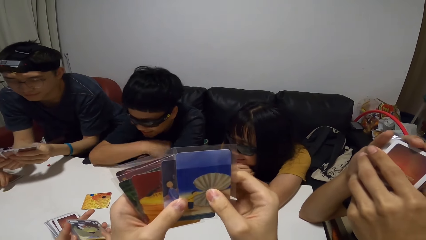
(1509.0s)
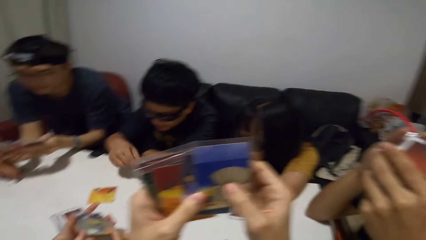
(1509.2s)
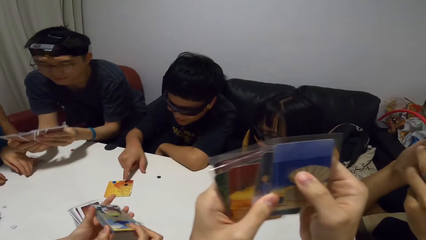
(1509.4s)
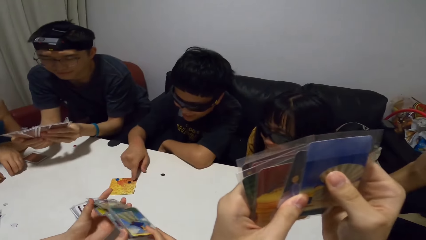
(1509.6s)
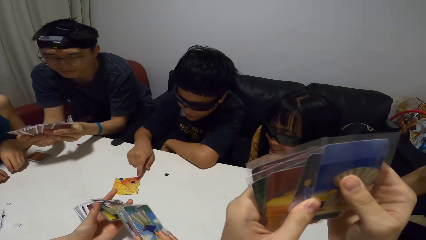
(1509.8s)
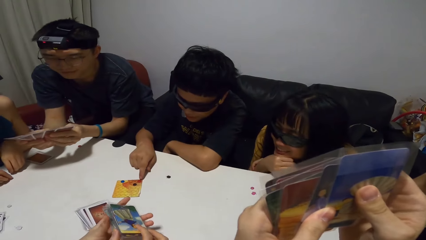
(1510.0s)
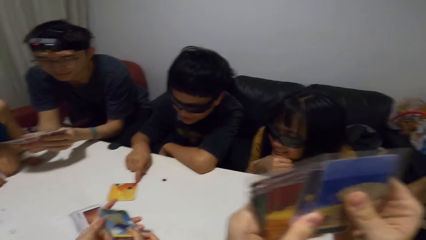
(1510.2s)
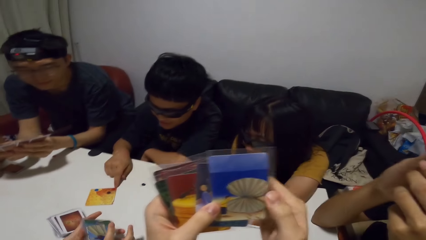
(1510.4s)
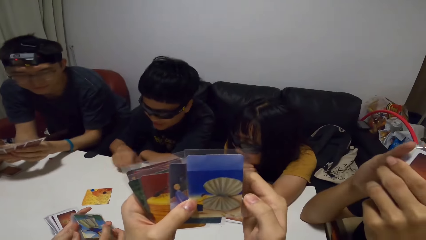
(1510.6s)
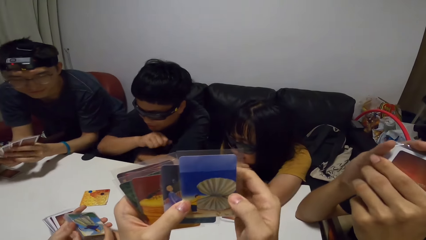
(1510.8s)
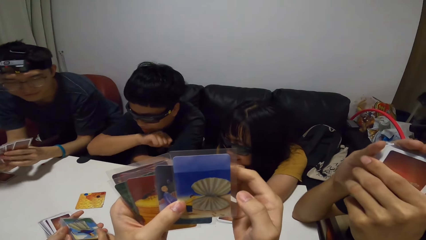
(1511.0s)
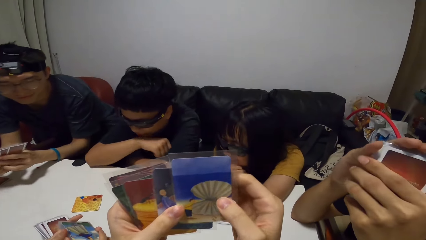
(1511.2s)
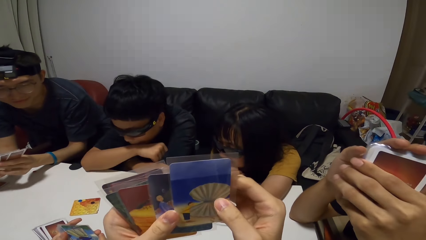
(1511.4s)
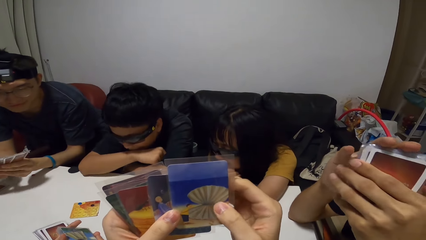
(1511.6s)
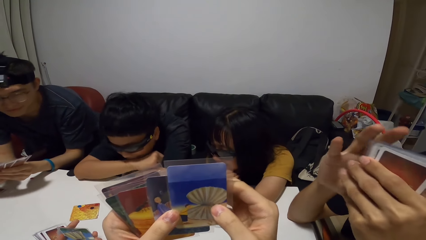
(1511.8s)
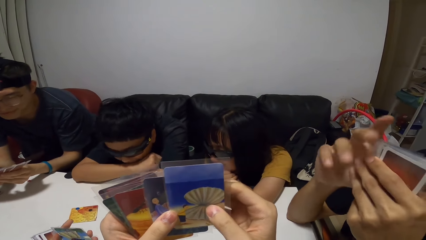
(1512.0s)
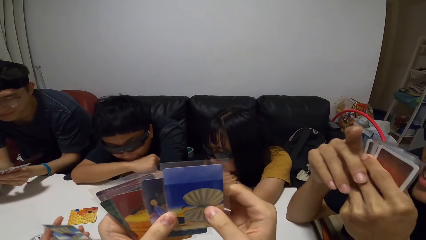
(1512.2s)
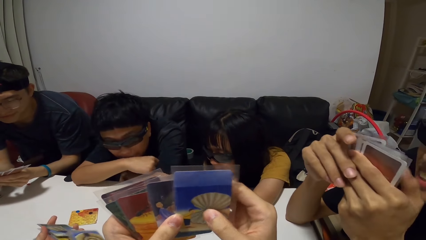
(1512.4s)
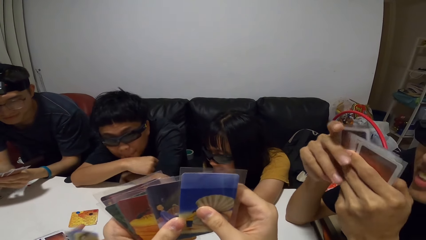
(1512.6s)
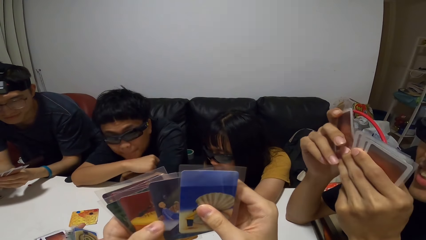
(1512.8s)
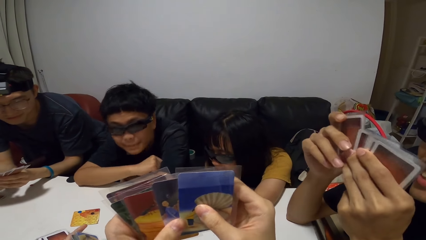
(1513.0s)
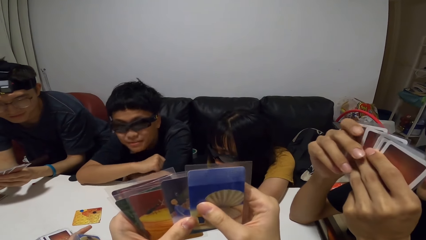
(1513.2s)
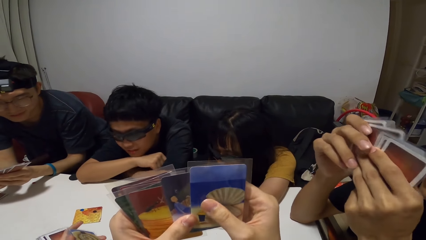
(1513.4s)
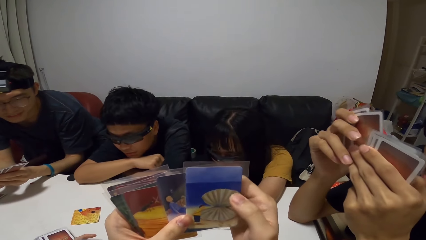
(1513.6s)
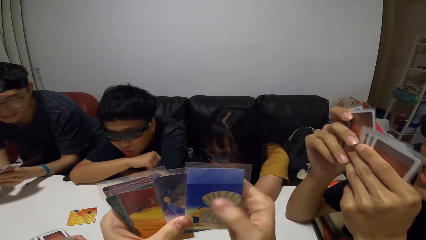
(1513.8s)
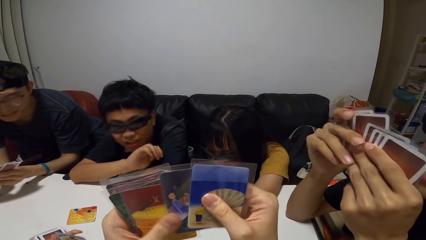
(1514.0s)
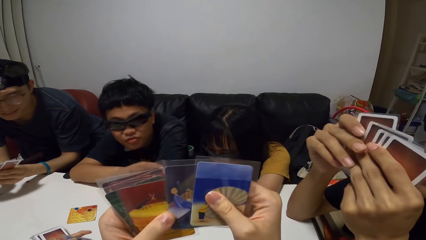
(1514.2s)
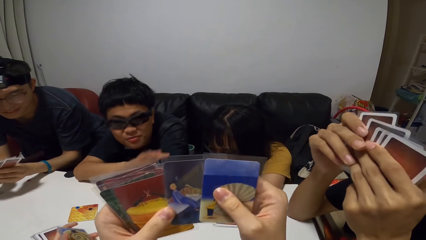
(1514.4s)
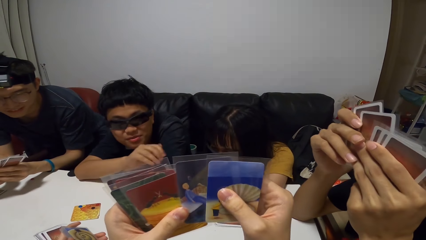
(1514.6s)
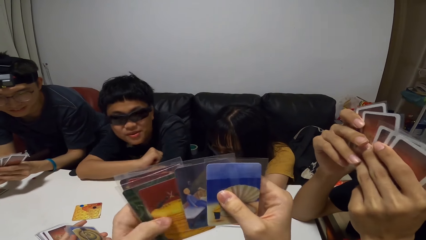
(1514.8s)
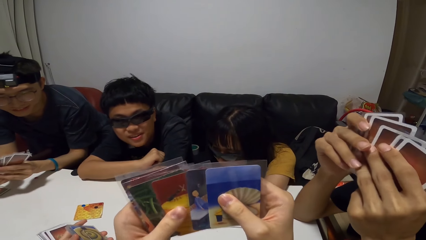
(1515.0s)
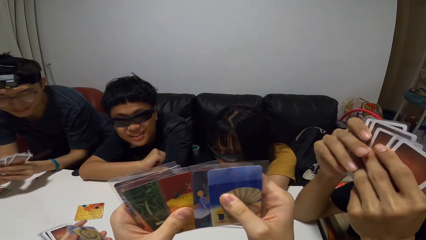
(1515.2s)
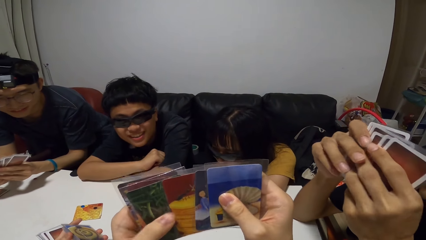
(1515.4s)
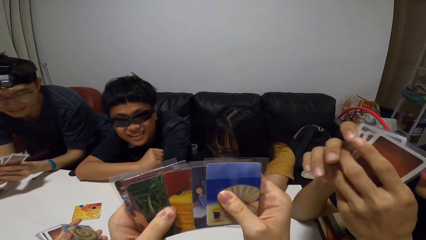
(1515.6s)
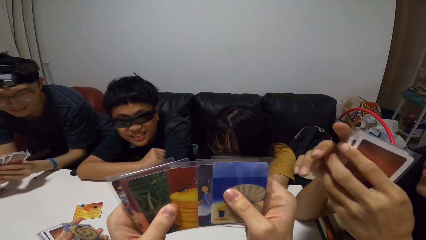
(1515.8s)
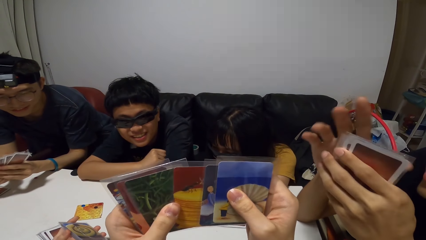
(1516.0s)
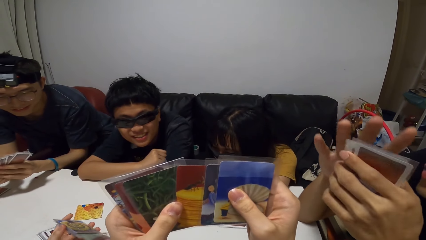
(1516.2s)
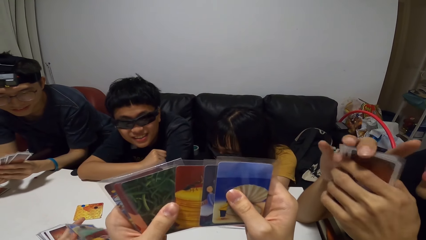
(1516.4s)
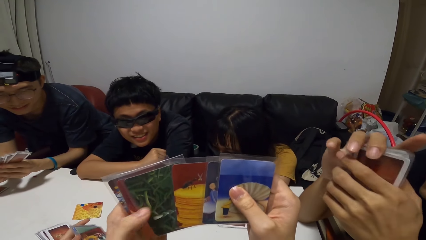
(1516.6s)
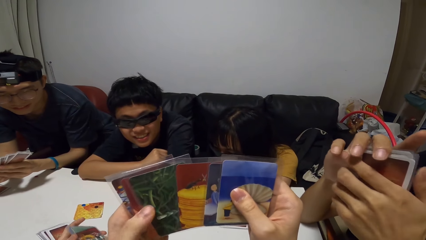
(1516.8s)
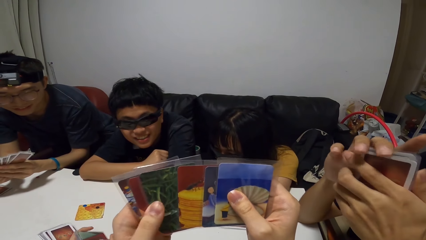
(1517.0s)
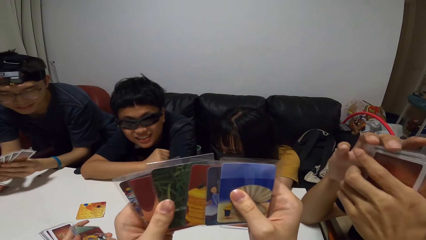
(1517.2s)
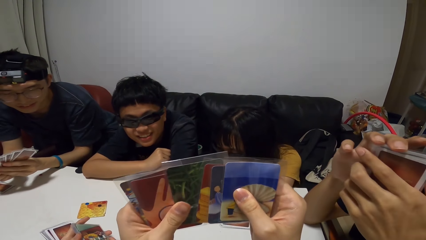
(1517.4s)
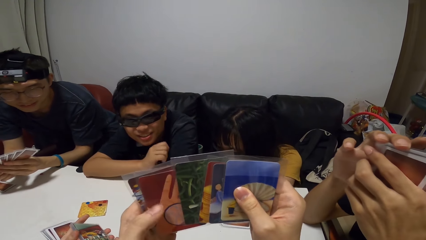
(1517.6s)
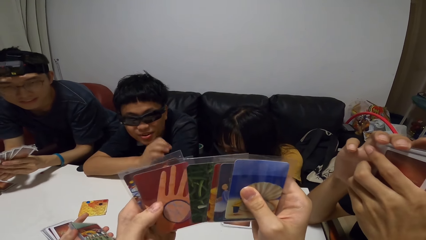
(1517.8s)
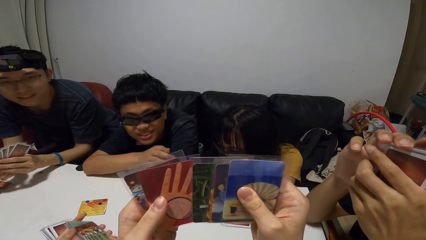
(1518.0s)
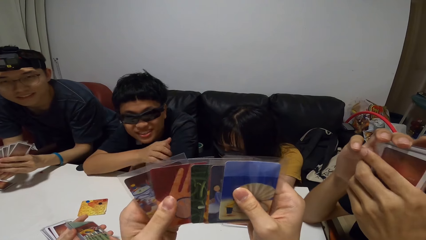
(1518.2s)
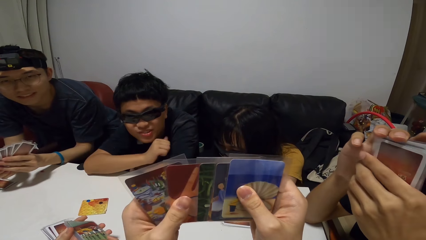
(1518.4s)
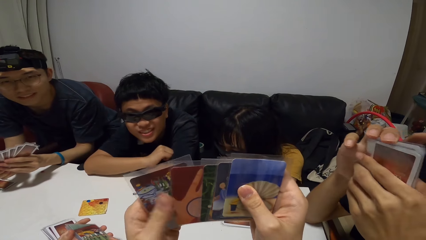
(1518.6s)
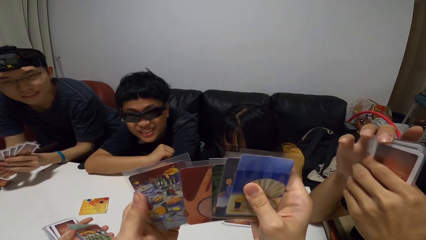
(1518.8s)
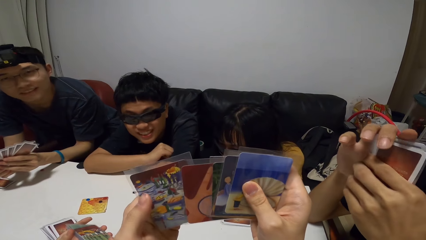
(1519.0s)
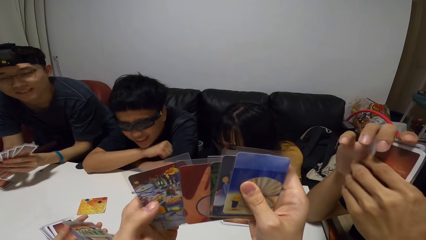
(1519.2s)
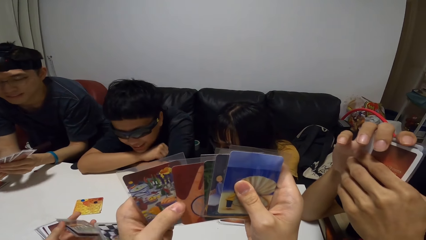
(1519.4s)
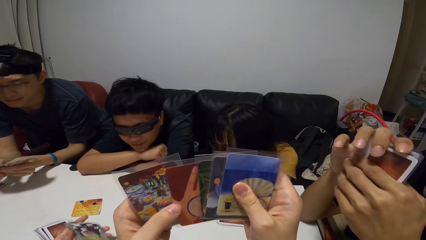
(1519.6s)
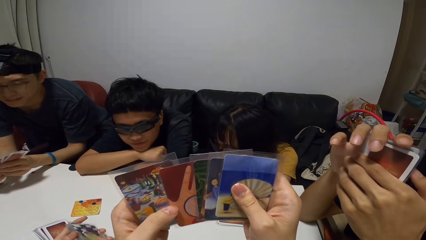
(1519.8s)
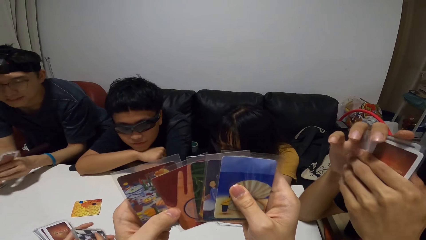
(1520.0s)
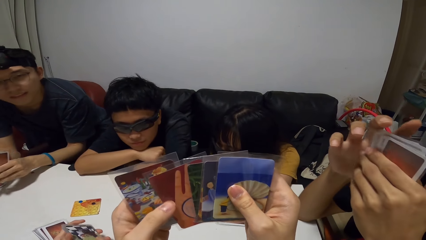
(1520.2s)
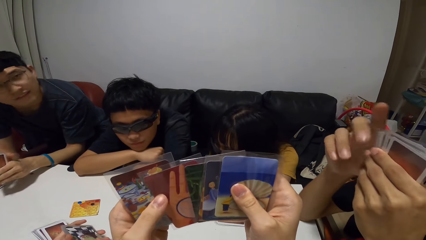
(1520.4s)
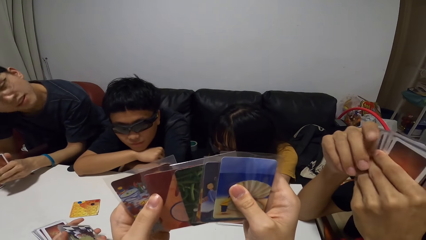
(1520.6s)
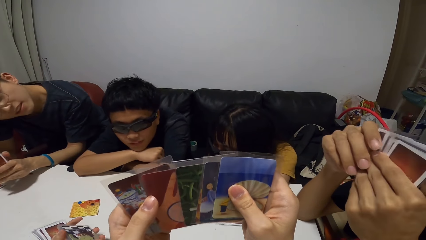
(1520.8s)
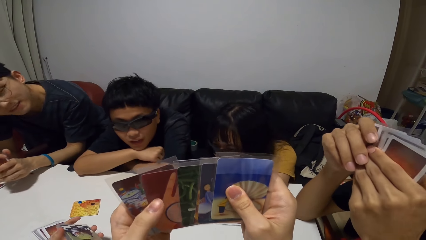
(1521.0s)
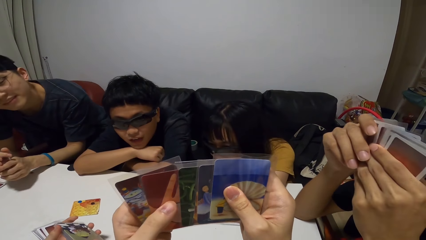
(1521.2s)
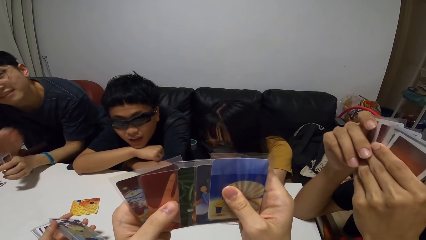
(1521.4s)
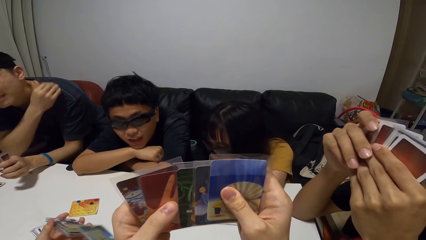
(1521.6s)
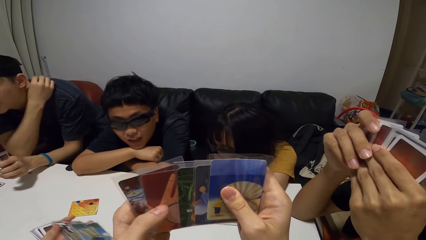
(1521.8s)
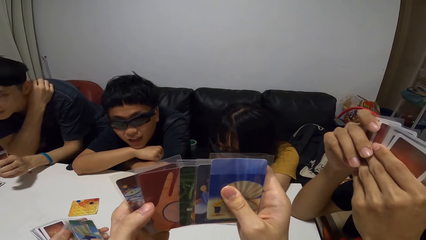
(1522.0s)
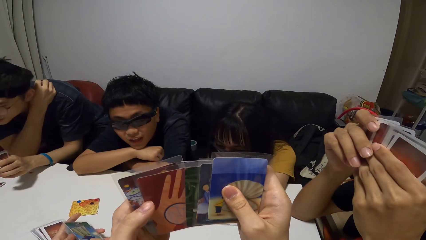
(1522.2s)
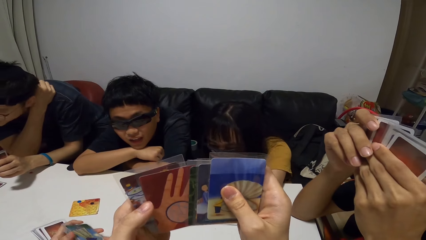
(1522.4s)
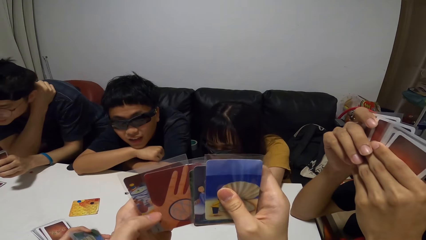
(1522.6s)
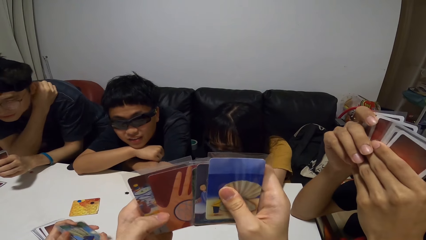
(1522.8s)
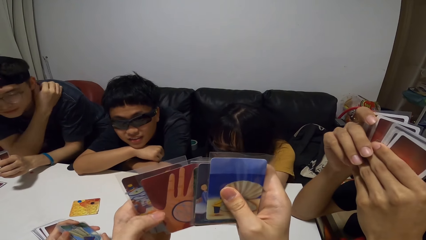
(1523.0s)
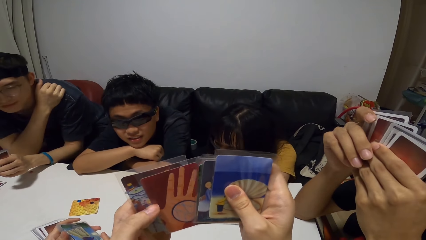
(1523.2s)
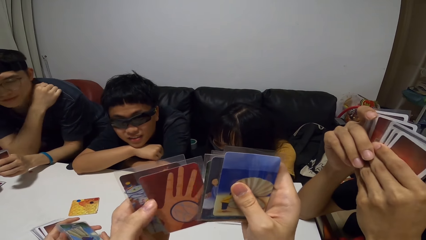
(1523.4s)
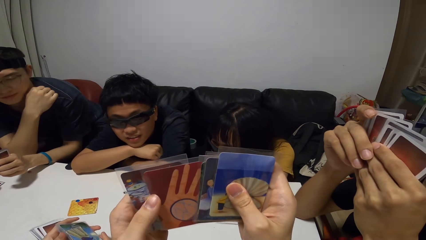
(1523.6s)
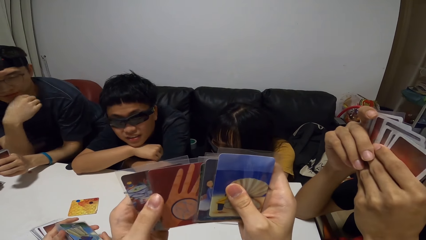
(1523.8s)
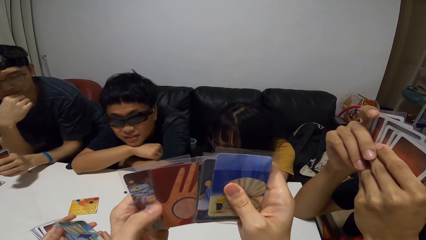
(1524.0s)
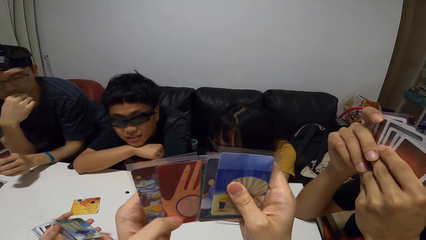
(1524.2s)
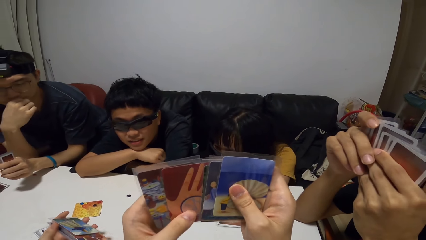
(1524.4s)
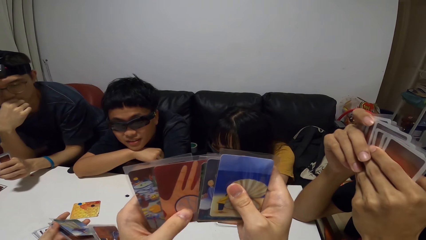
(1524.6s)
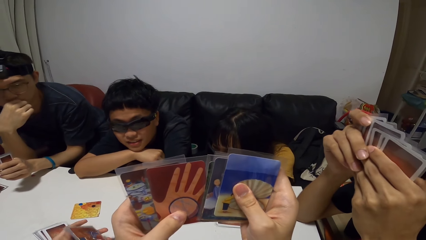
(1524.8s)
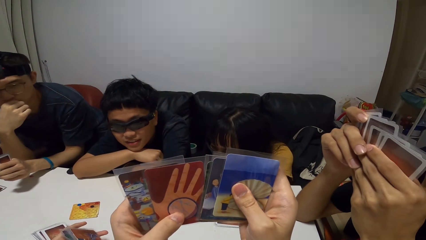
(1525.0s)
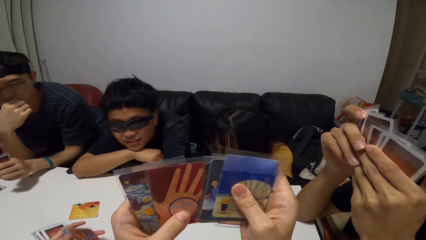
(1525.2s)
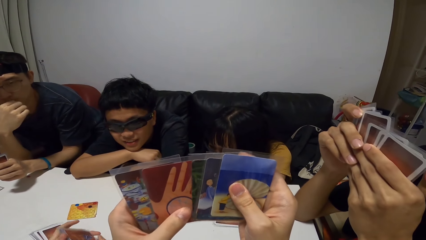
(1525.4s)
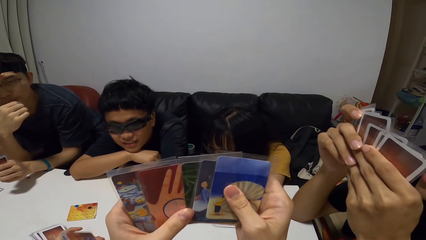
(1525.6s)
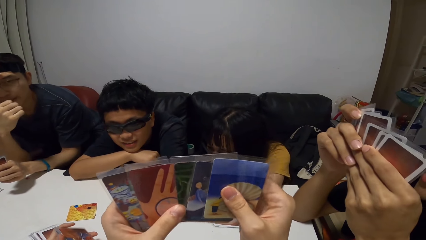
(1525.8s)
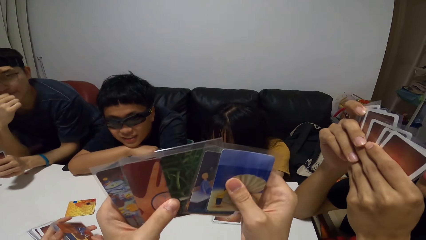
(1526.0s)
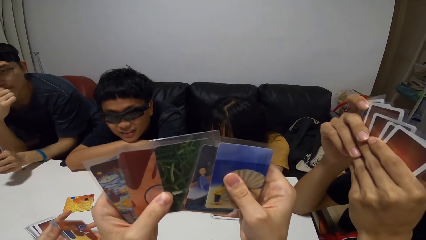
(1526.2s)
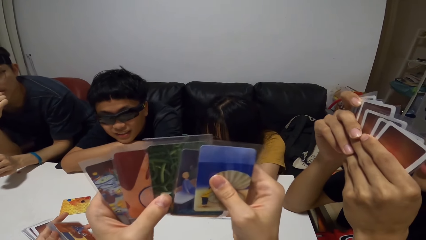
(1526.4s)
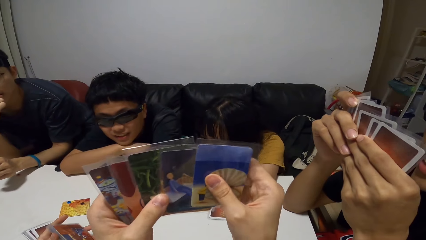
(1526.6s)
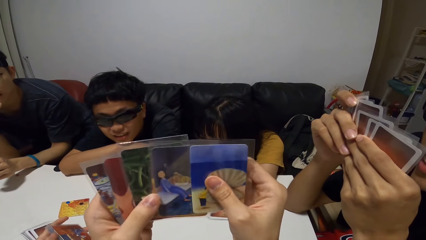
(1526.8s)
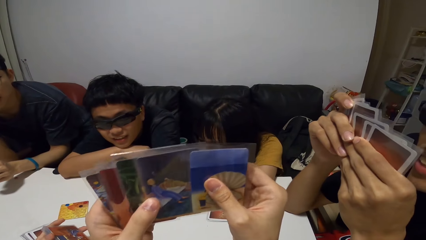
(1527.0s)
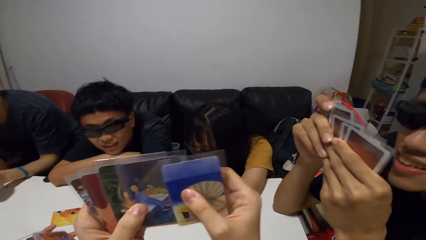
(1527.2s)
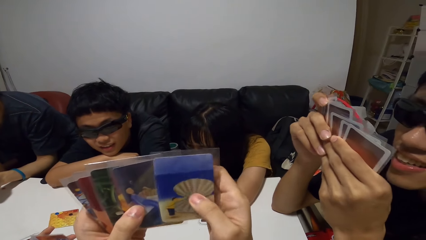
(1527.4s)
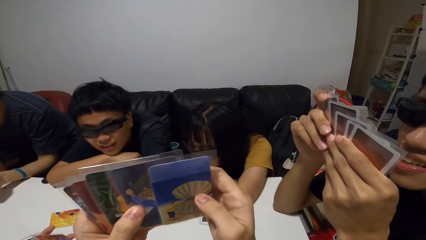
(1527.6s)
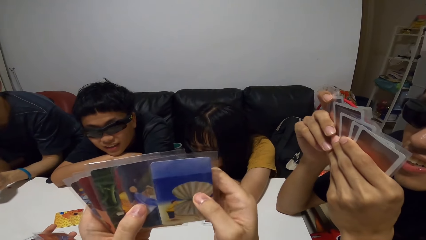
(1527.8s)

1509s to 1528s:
The man plays the card on the table and rests his head on his hands. He rests his head on his hands again.
